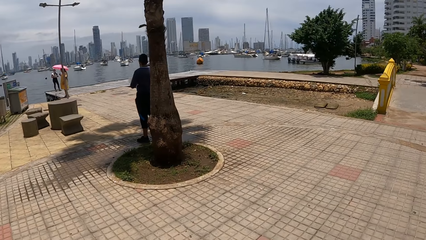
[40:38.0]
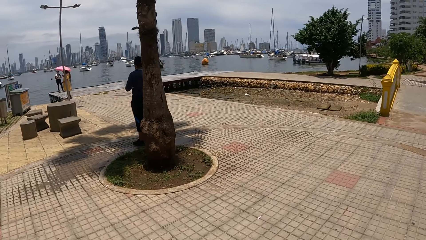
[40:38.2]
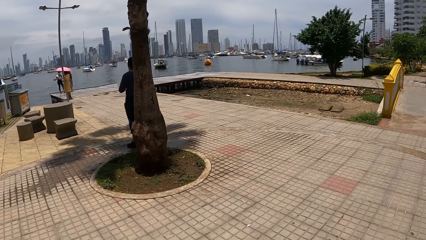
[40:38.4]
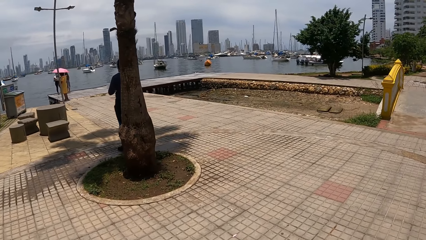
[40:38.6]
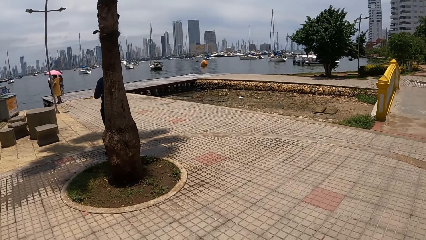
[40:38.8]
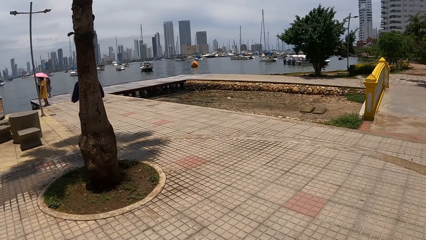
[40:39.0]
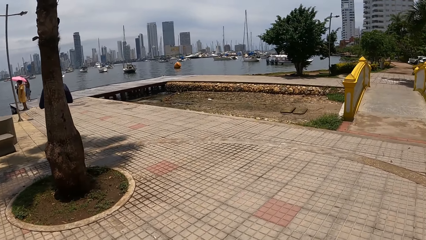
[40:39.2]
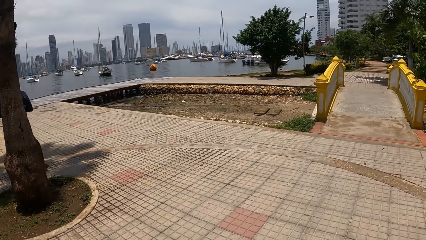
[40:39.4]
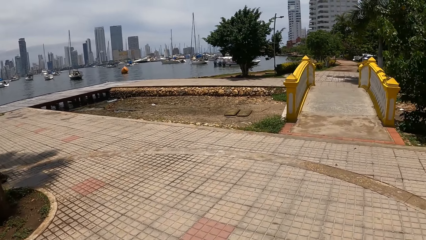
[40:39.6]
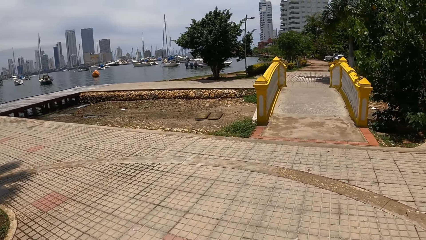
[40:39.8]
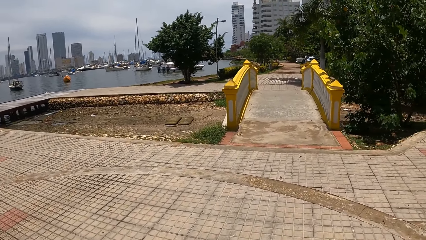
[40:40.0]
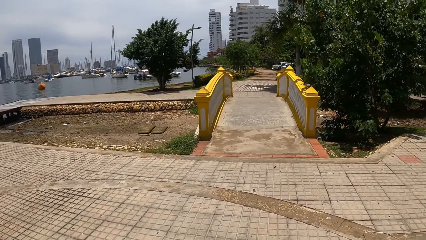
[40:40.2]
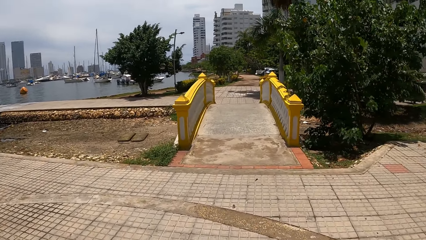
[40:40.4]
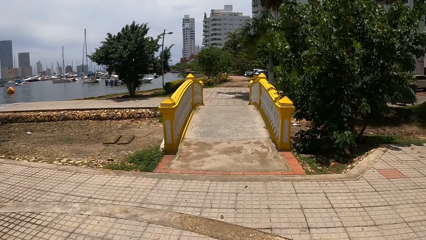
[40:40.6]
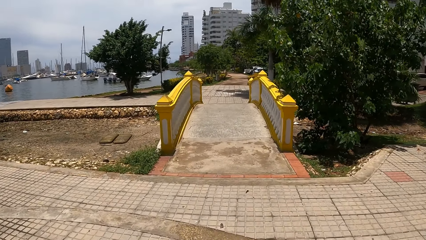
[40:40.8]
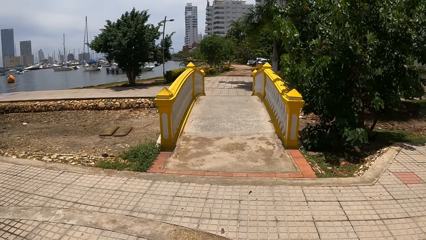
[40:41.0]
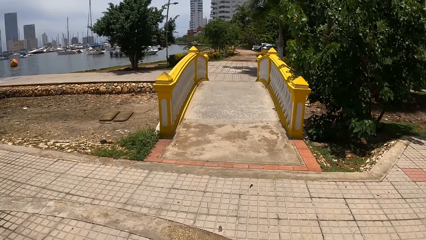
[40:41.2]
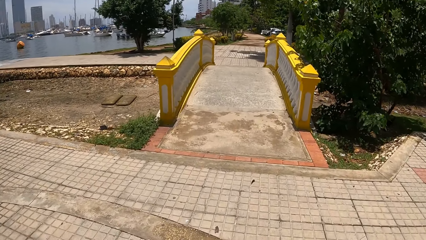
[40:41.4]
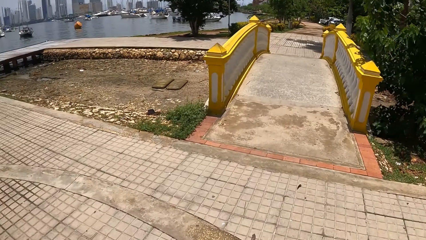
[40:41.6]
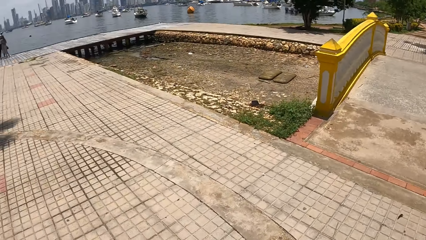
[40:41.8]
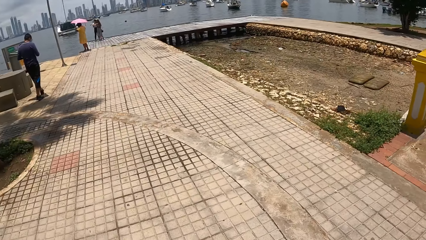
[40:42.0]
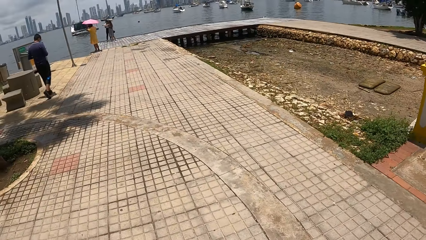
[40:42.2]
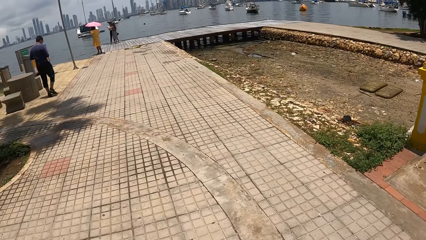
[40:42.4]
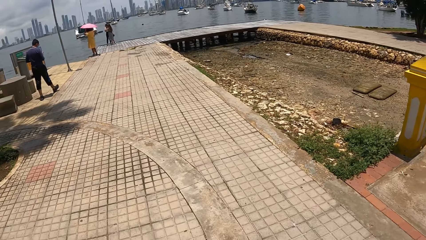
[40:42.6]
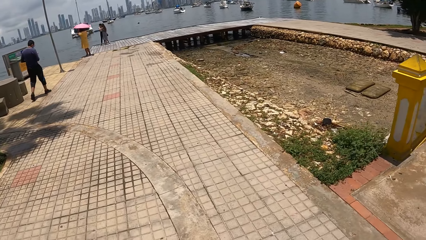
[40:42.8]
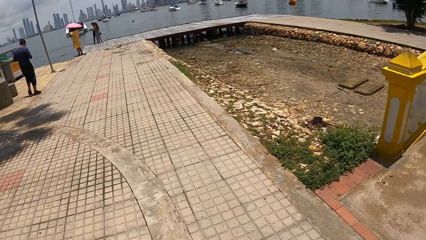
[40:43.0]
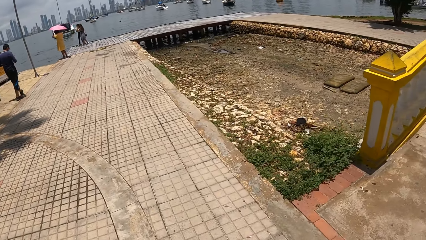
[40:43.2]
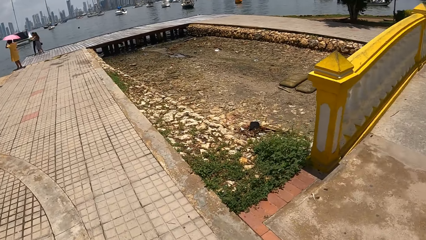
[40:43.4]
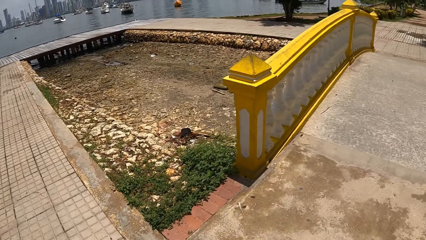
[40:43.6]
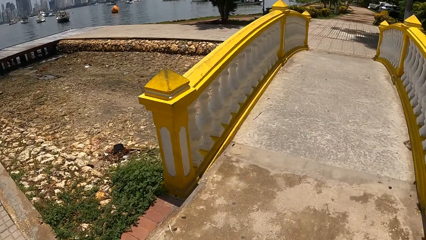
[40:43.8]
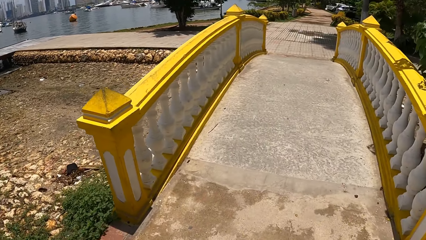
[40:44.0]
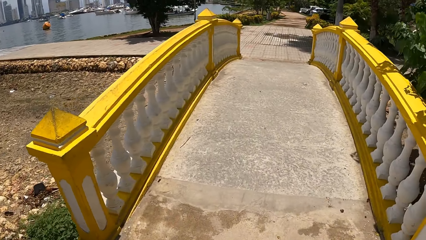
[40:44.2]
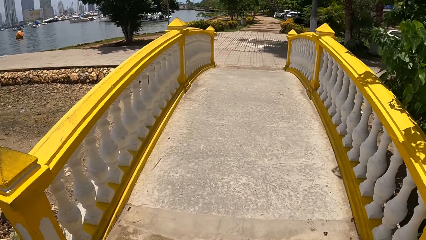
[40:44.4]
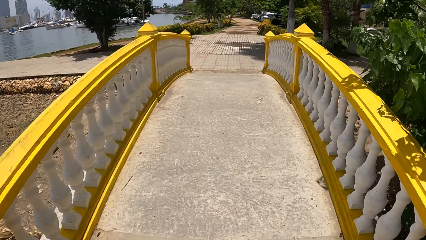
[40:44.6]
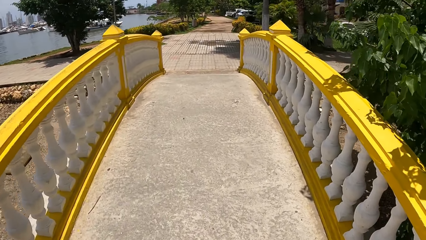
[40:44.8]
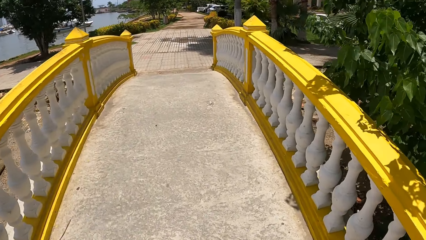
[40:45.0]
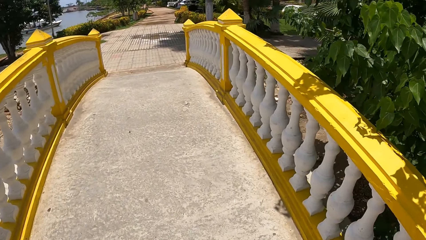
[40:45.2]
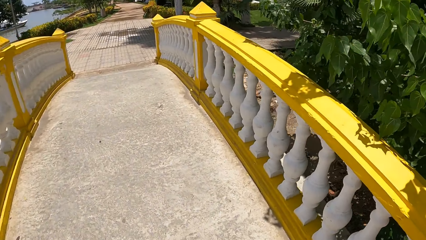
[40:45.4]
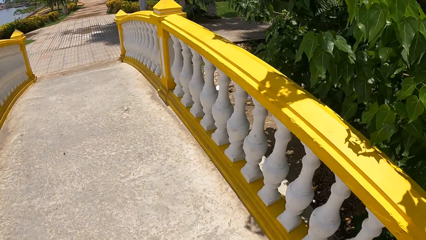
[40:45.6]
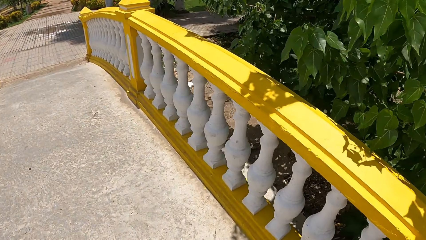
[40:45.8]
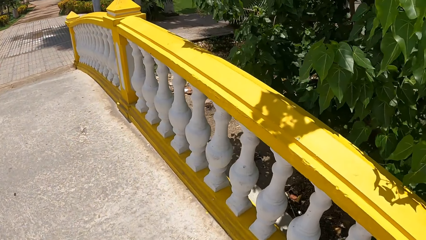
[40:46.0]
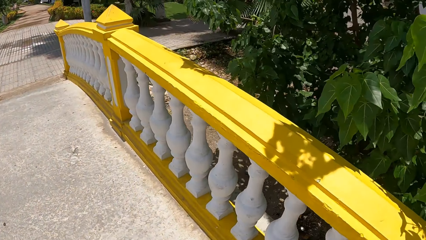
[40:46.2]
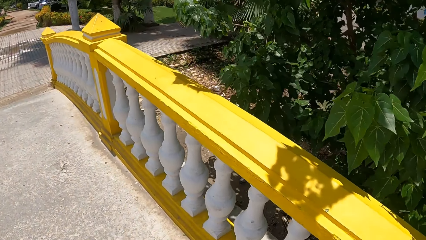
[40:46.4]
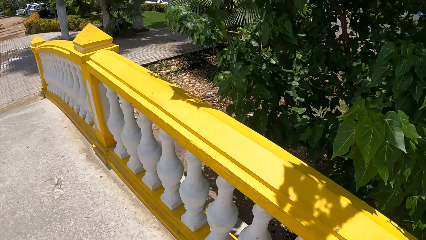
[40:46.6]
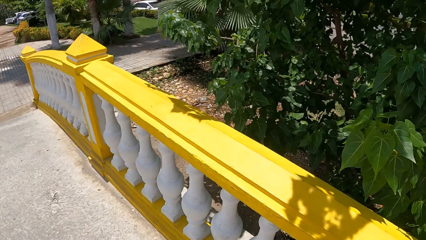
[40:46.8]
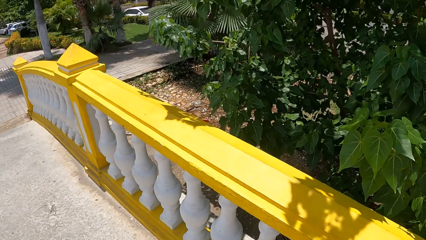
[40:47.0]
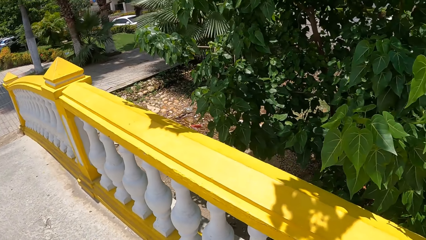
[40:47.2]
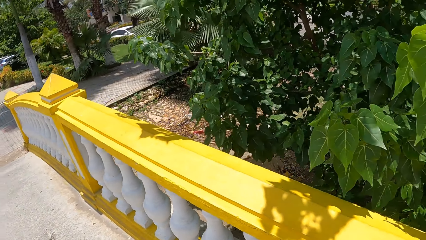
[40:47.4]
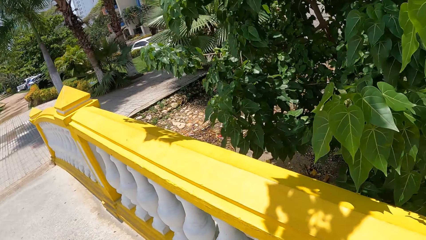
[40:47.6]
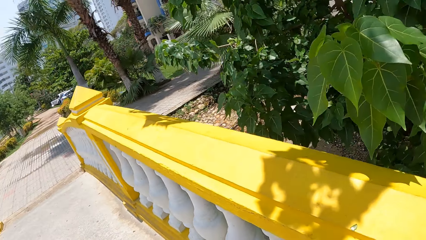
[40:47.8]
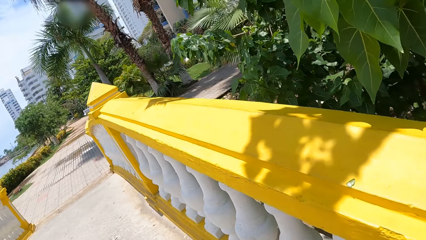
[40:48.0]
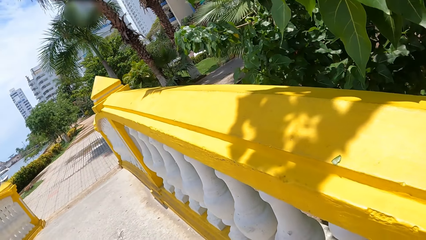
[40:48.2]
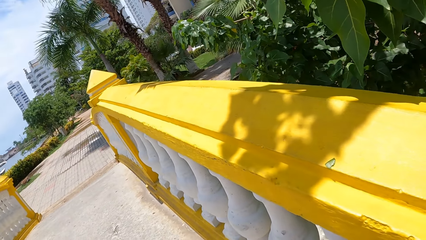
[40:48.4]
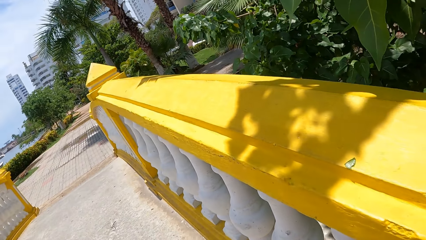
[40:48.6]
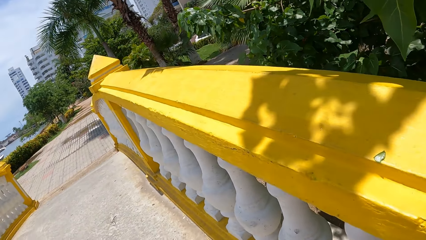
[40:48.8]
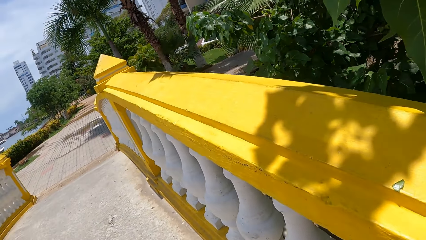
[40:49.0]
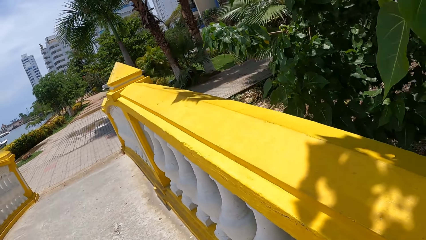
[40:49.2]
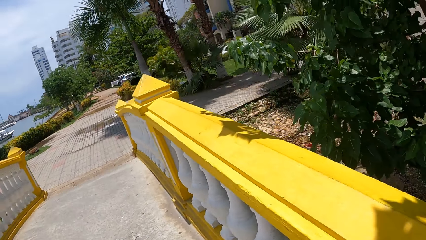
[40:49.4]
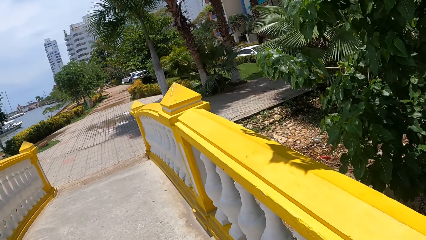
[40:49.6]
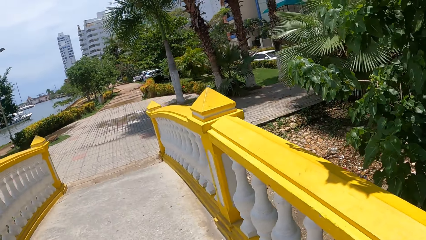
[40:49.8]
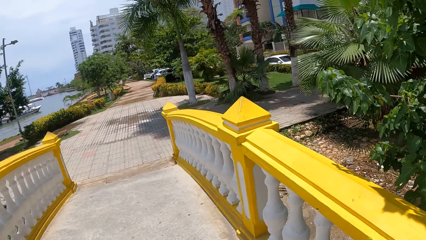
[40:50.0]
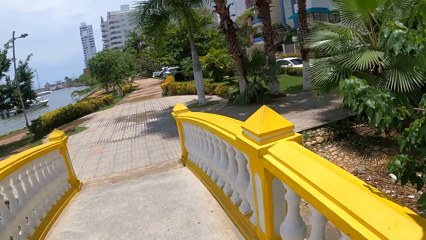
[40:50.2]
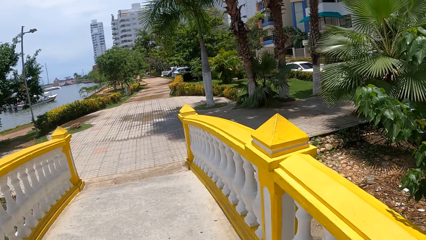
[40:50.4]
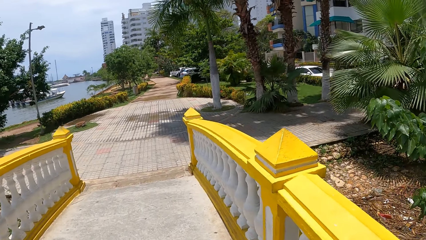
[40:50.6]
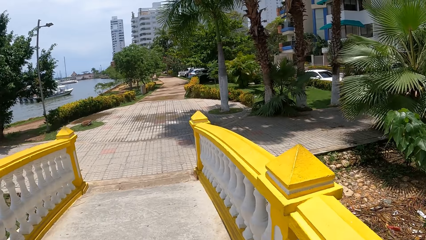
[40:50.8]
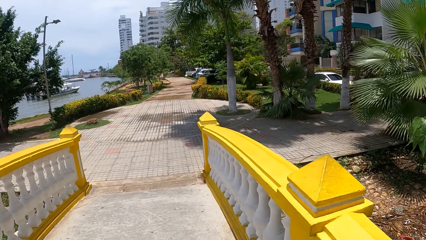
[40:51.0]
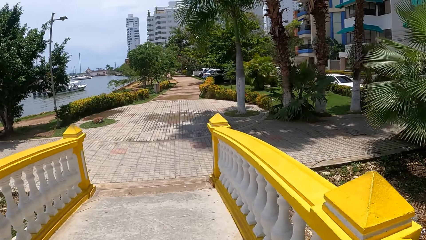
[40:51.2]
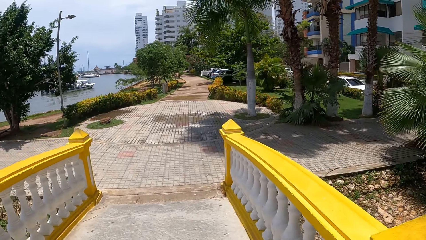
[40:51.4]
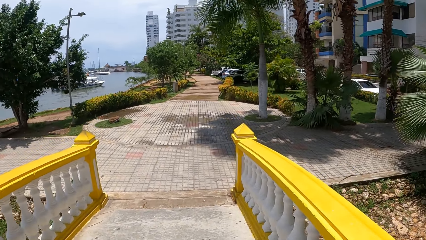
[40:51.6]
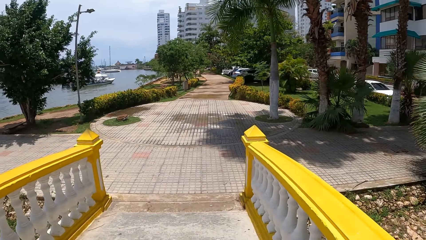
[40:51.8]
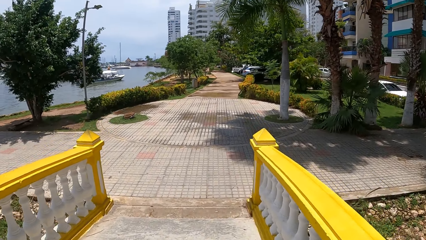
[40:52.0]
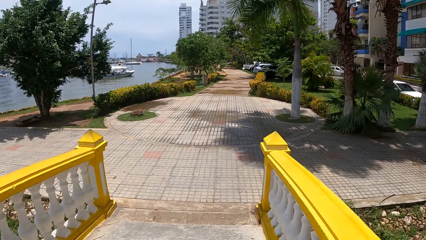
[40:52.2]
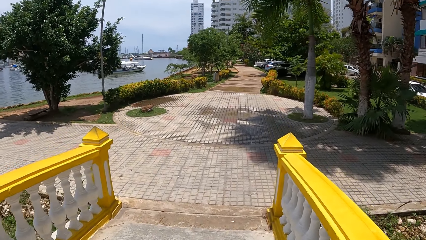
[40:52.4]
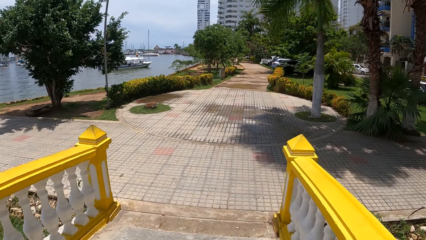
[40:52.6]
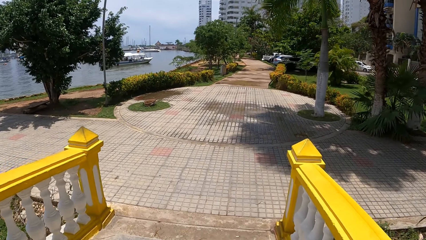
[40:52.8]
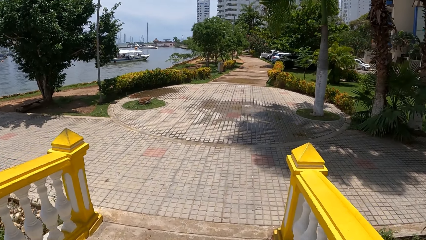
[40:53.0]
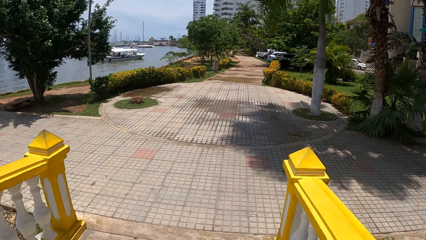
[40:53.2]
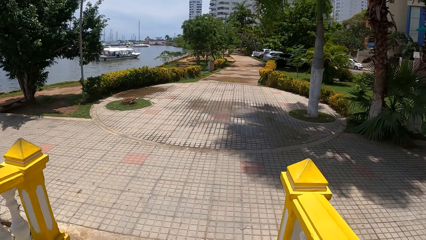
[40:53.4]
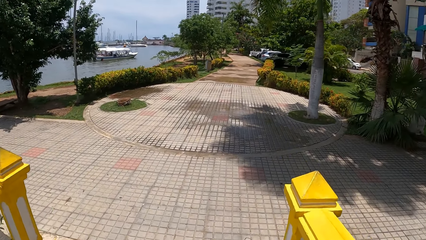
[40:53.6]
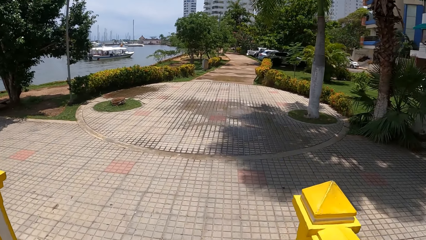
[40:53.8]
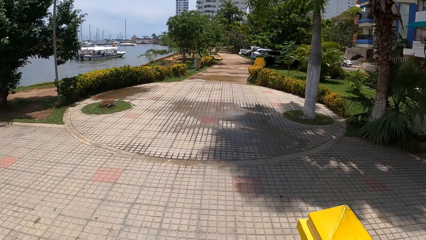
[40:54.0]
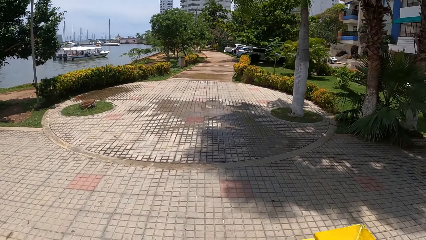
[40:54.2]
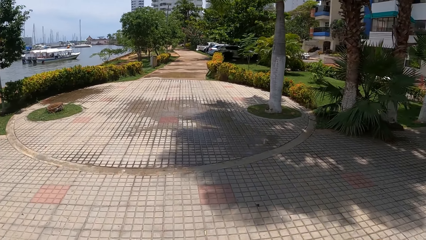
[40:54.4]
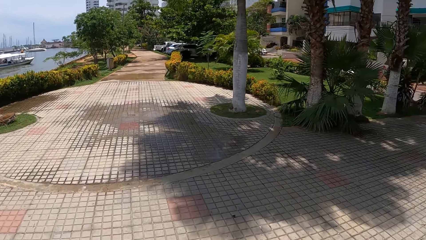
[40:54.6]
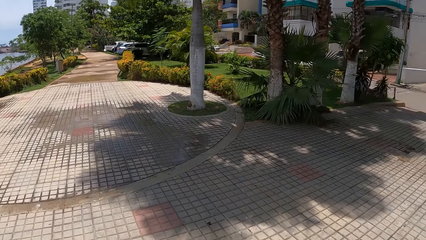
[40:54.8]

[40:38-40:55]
The camera wearer looks around. They walk on the pavement. They look around the park. They walk on the pavement. They cross the bridge. They look at the bridge rail guard.
